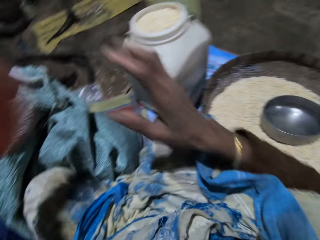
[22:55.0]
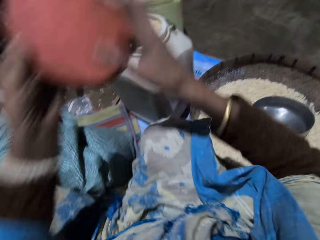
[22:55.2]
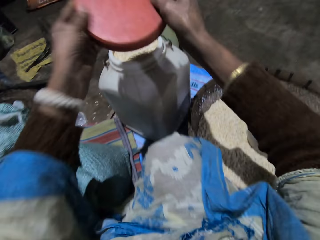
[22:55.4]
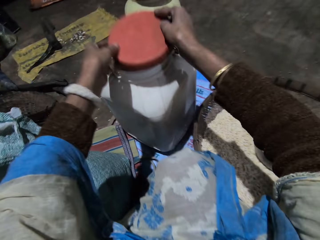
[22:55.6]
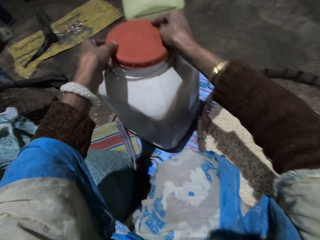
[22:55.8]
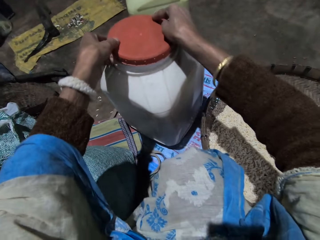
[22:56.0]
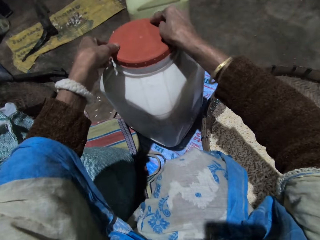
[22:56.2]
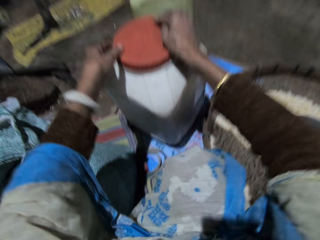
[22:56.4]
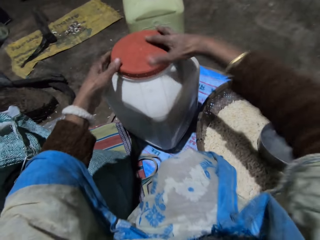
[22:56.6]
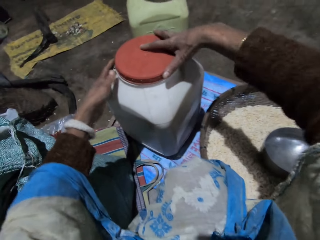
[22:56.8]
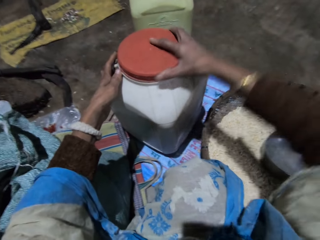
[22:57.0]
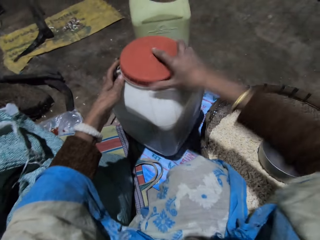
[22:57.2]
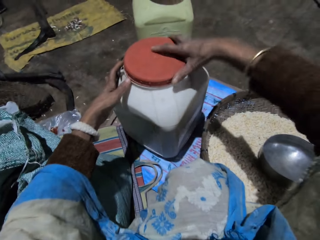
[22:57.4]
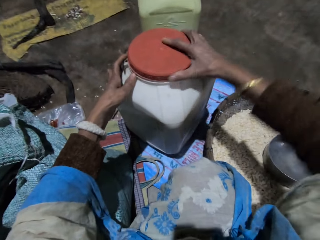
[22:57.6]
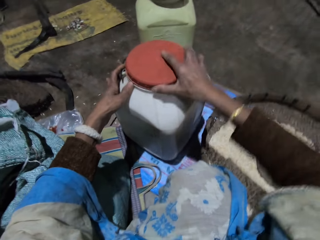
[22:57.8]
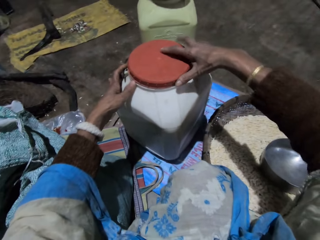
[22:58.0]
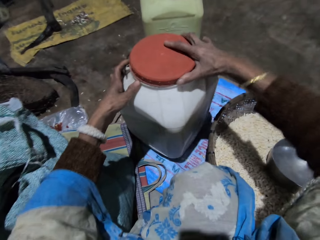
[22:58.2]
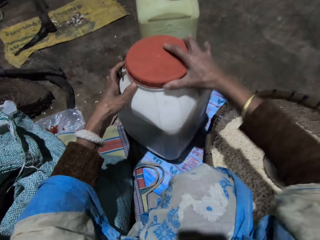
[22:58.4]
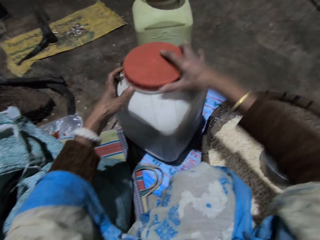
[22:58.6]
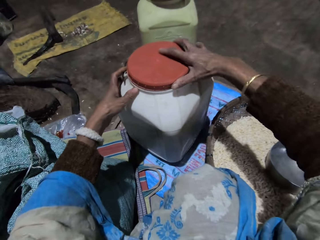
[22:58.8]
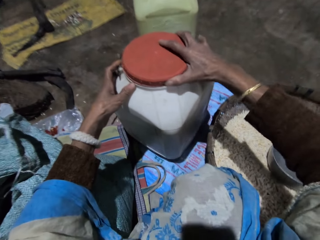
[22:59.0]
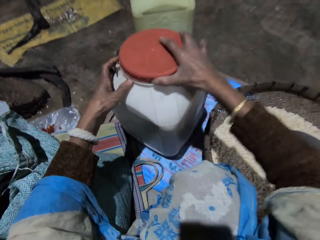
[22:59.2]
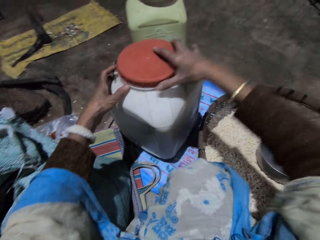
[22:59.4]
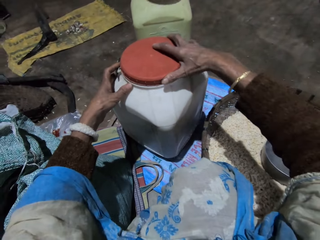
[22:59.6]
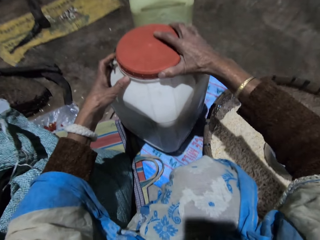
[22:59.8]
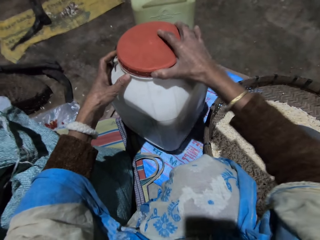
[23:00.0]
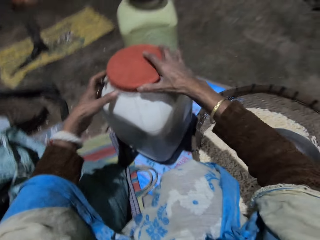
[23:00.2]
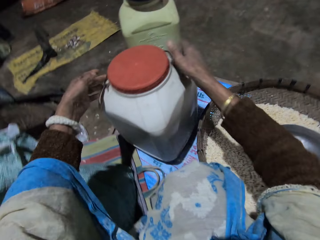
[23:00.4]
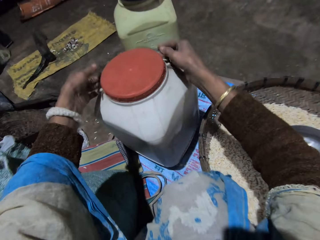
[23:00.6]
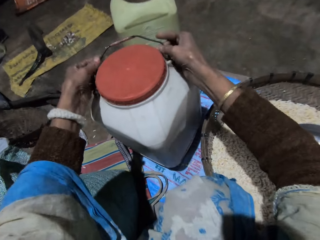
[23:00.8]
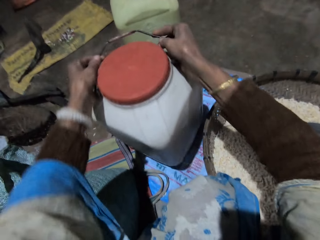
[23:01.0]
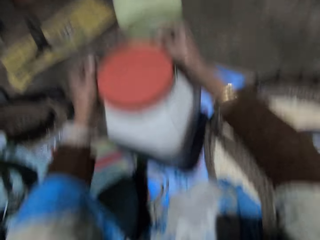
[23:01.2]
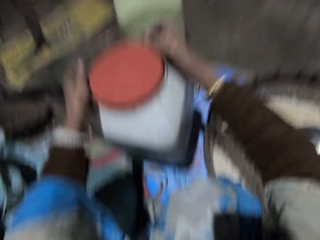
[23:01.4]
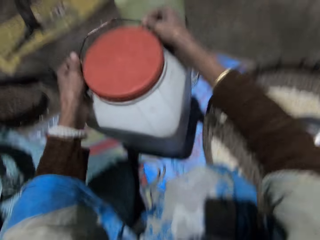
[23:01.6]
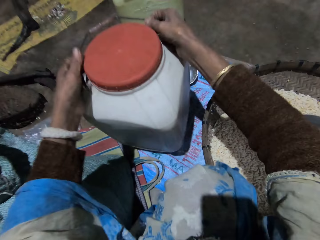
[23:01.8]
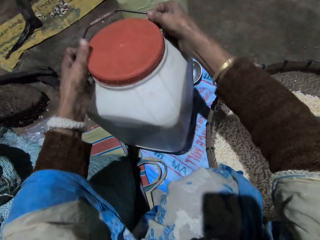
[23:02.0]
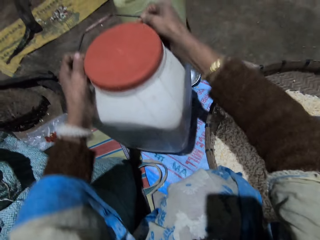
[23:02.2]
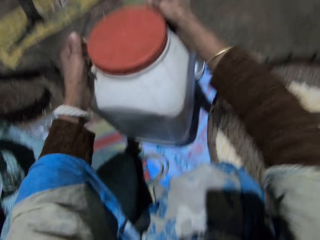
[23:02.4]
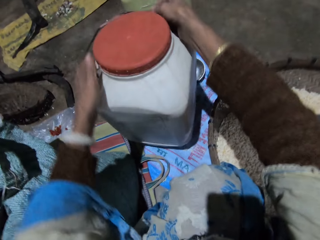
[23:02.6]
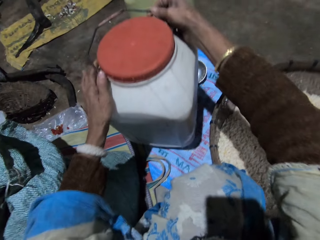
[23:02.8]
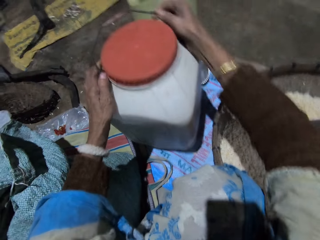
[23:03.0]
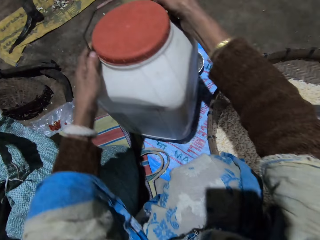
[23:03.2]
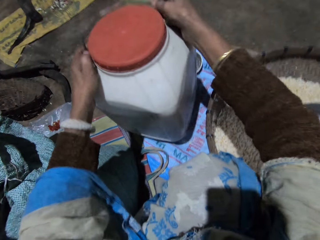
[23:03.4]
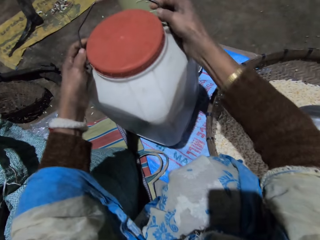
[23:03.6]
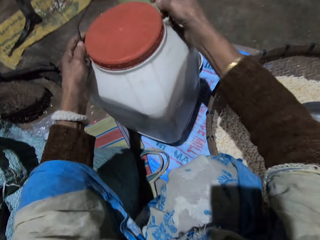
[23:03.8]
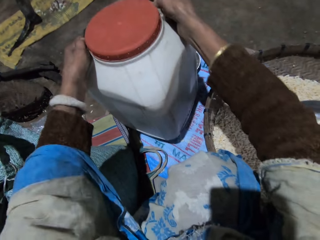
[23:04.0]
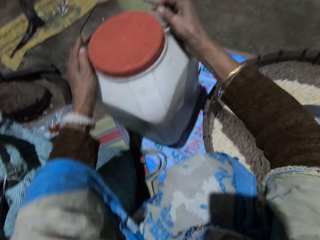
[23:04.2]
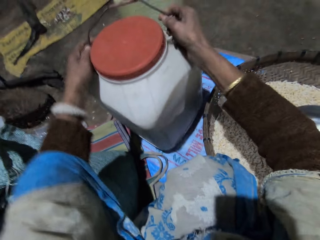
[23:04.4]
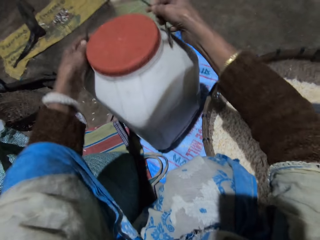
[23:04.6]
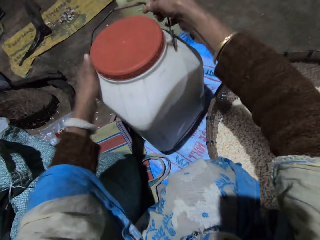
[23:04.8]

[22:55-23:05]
The camera wearer picks a drum lid from the top of a drum with her left hand. She exchanges the hand holding the lid. She covers the drum with the drum lid with both hands. She covers the drum with the drum lid with her right hand. She shakes the drum with the drum handle with both hands. She adjusts the storage container.

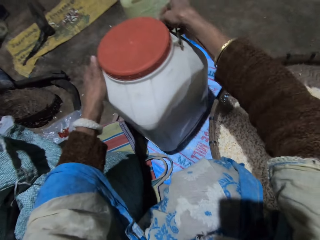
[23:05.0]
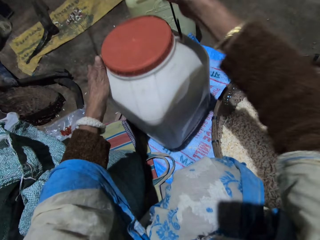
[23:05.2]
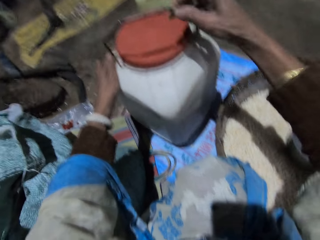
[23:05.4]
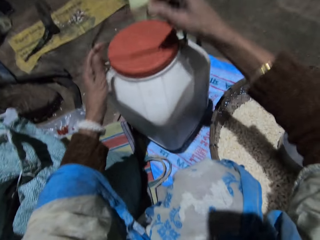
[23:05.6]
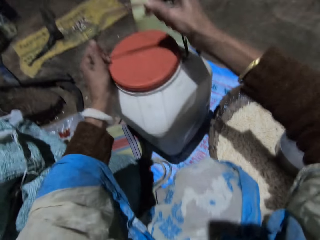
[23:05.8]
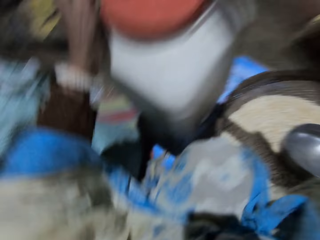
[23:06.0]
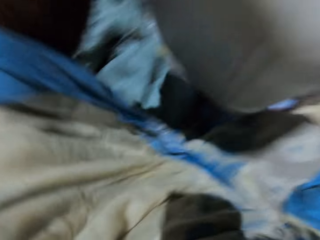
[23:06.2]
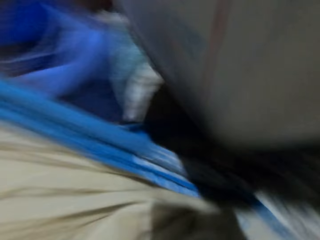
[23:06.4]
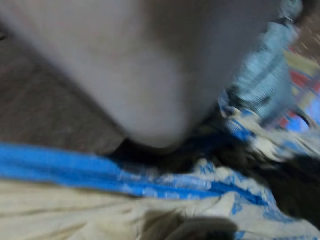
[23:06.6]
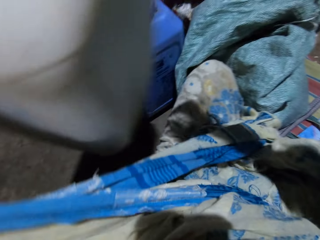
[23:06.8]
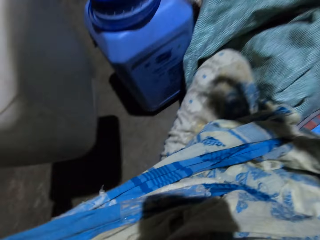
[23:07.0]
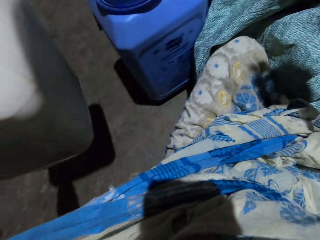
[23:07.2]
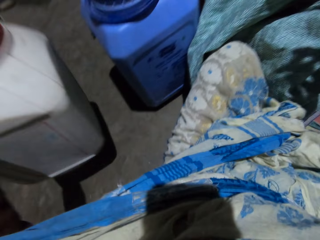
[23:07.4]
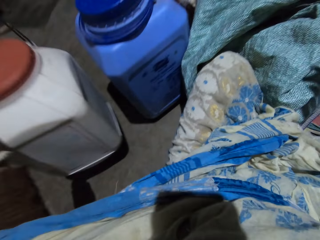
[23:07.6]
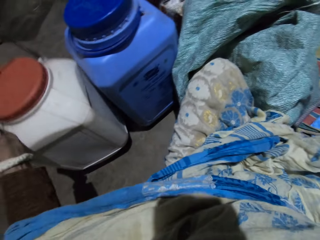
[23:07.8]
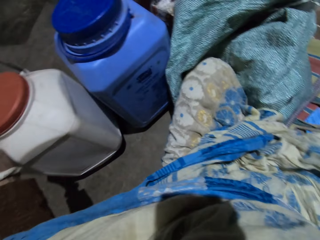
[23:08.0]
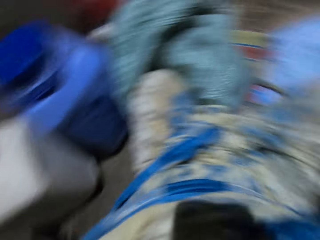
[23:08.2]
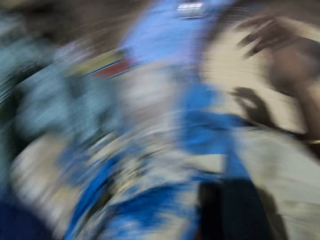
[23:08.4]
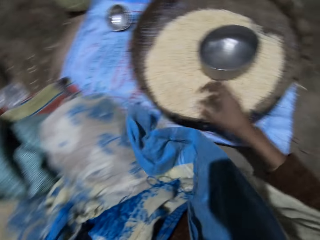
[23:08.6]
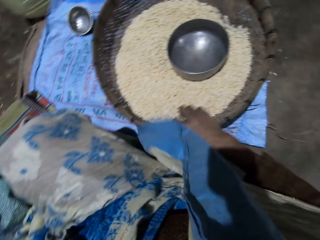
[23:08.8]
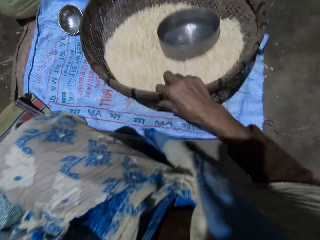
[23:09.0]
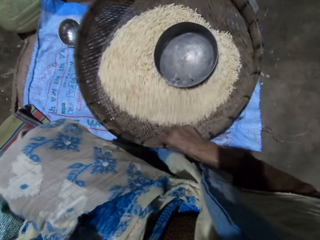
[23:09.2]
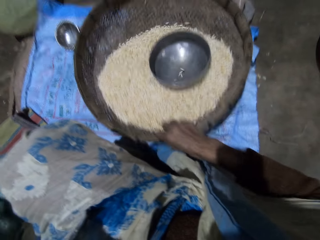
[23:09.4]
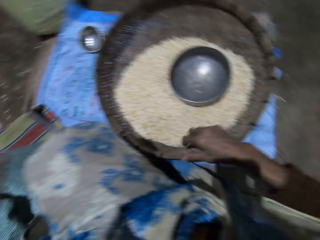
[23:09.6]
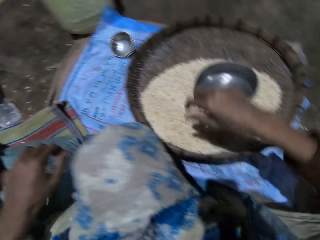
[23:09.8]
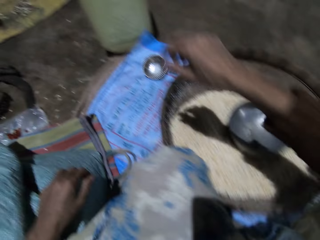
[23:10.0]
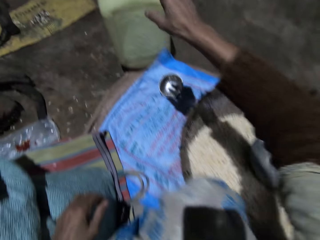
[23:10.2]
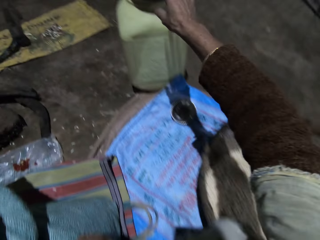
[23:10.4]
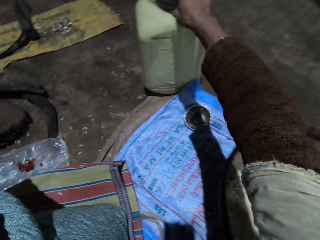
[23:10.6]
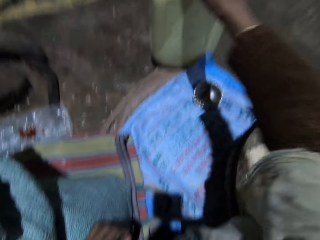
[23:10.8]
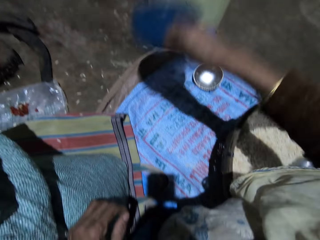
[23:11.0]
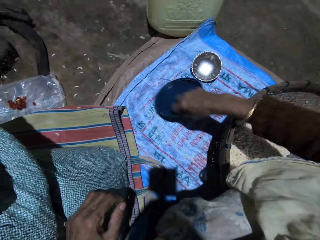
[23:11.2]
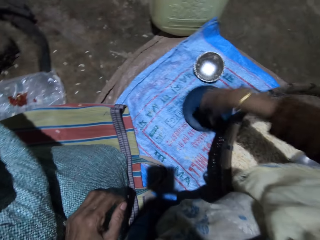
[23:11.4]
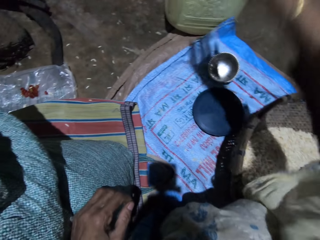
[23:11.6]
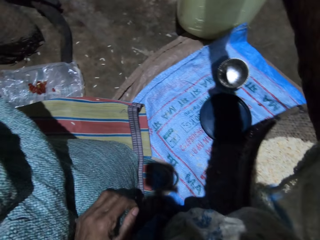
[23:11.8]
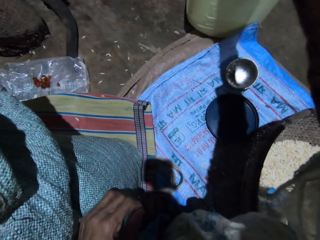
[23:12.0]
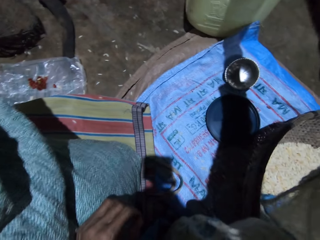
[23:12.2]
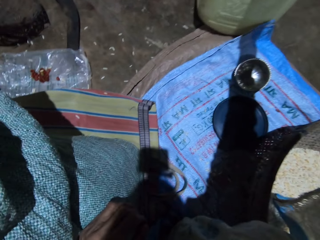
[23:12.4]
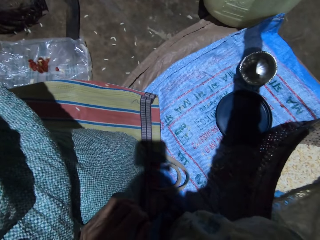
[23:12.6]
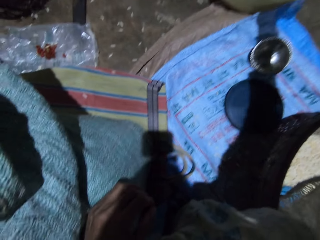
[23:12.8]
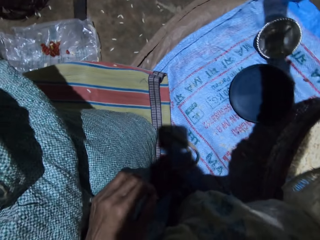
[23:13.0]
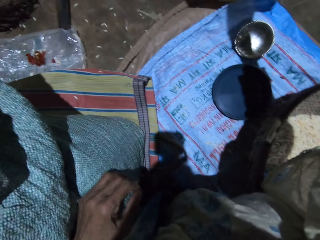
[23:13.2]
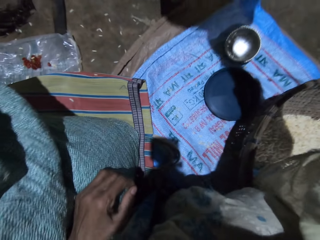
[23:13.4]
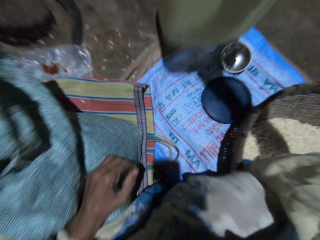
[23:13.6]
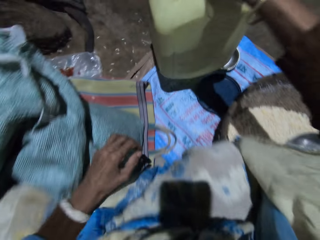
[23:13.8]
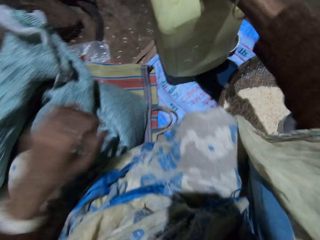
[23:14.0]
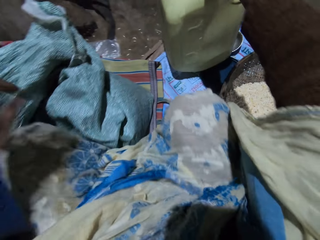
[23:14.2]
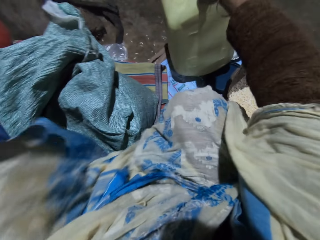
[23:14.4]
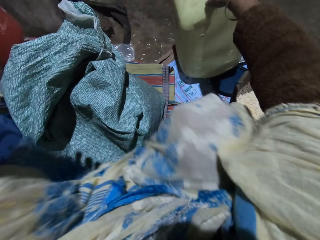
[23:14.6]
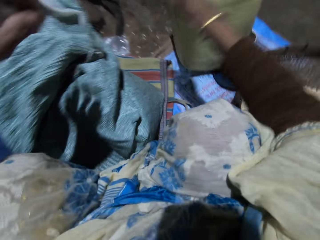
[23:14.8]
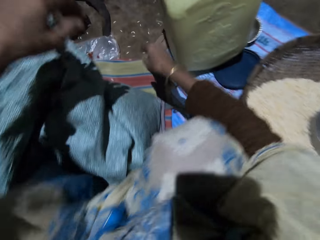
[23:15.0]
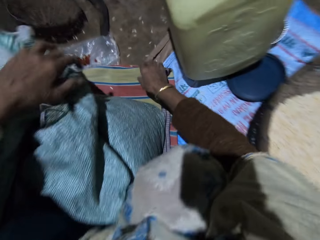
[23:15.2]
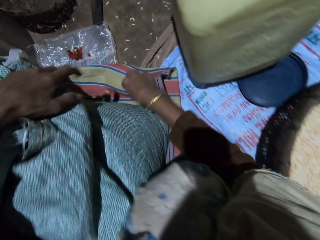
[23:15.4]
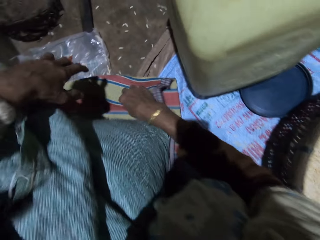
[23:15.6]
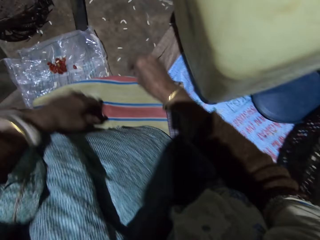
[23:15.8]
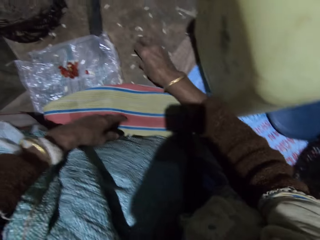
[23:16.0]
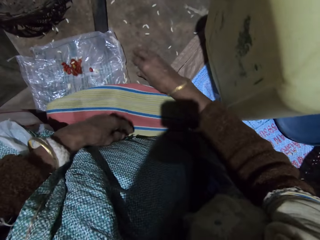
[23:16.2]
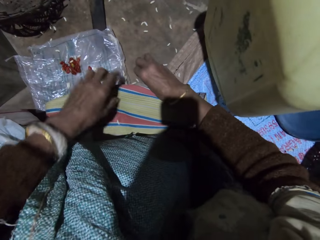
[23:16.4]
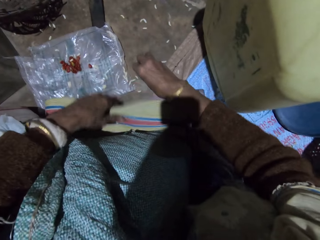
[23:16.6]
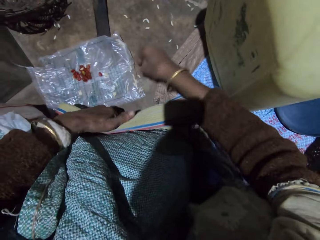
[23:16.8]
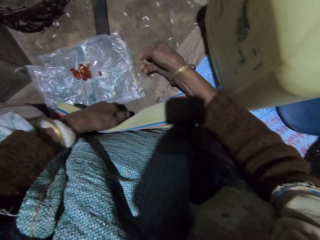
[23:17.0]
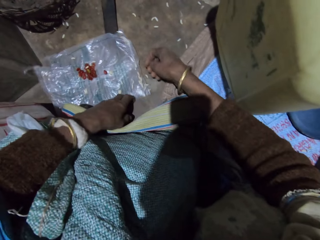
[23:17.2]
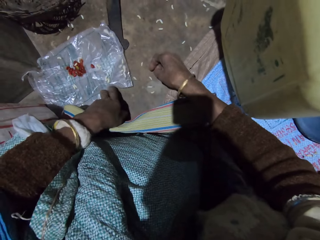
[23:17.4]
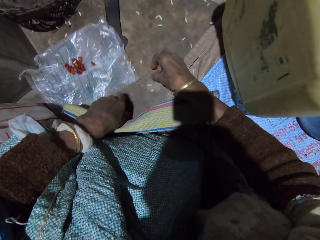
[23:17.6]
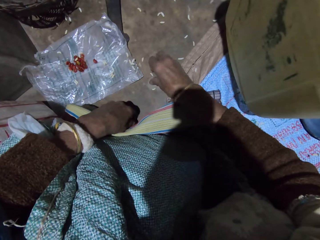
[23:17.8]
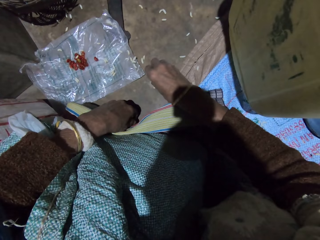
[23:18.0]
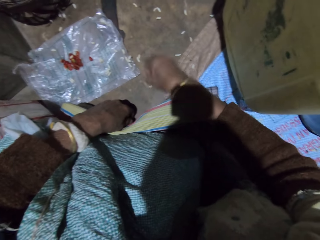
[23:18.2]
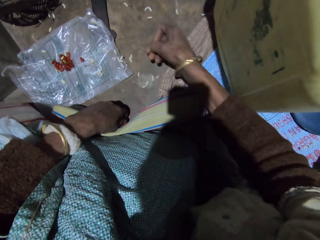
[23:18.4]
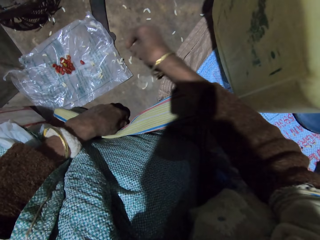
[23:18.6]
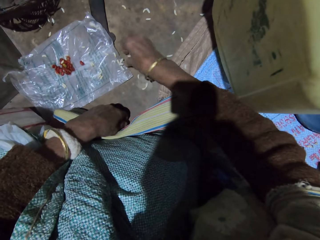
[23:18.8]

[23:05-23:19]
The camera wearer lifts the storage container. She carries the drum with both hands. She drops the drum on the floor. She turns around. She shakes the basket with her right hand. She adjusts the winnowing basket. She picks a drum lid from a drum with her right hand. She opens the storage container. She drops the lid on the floor. She carries the drum with her right hand. She picks grains from the floor with her right hand.
